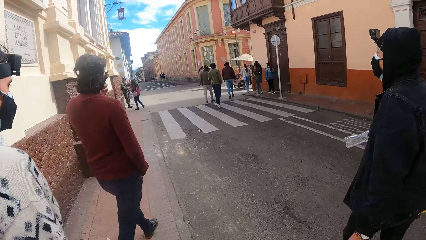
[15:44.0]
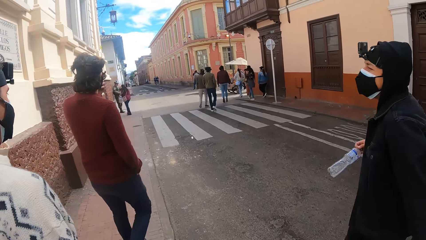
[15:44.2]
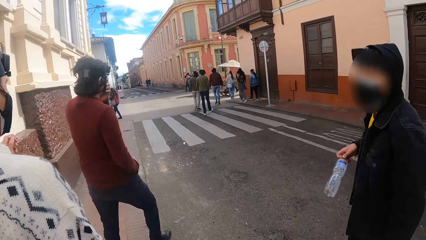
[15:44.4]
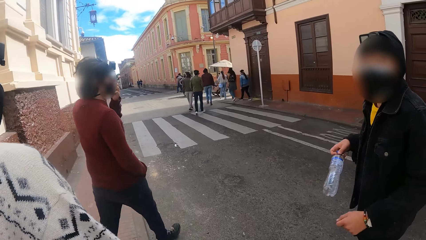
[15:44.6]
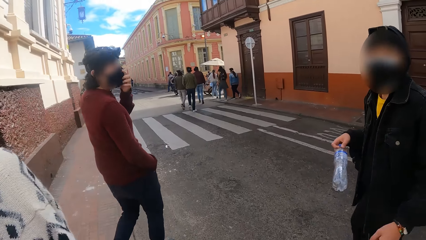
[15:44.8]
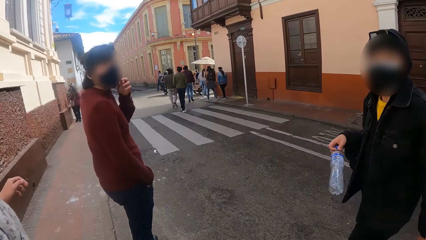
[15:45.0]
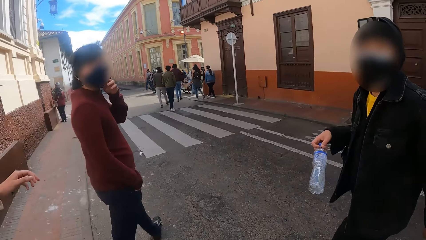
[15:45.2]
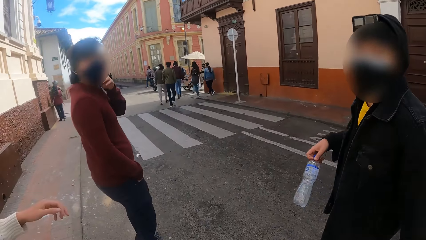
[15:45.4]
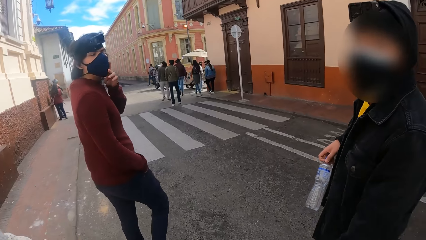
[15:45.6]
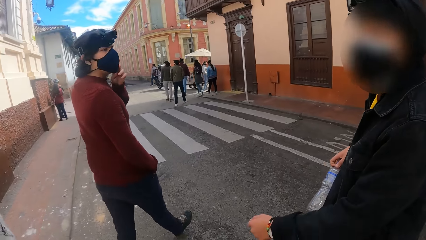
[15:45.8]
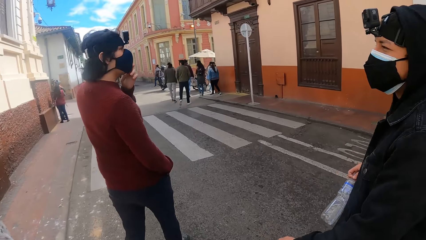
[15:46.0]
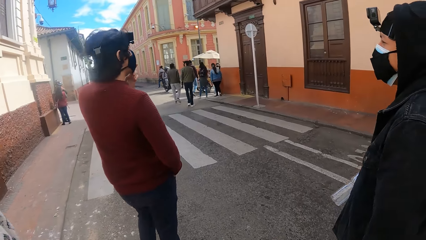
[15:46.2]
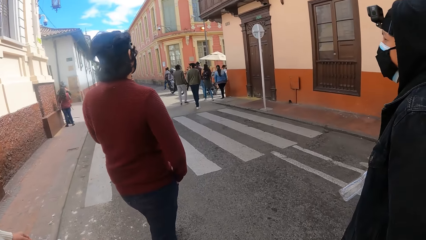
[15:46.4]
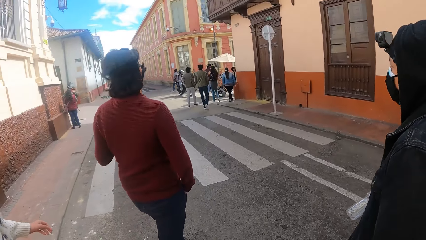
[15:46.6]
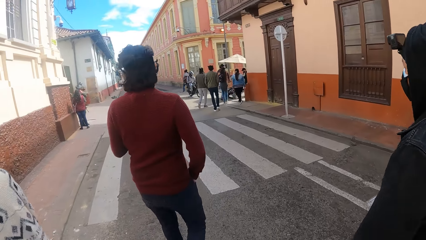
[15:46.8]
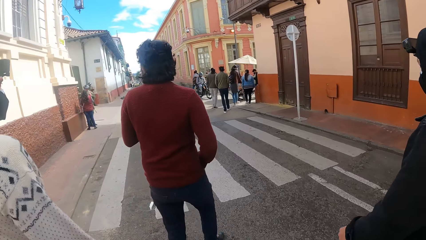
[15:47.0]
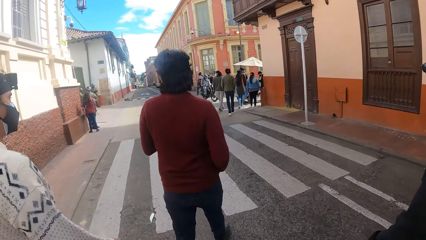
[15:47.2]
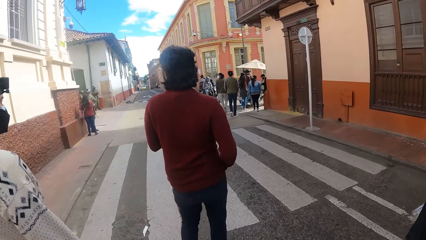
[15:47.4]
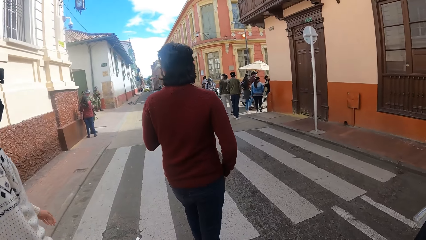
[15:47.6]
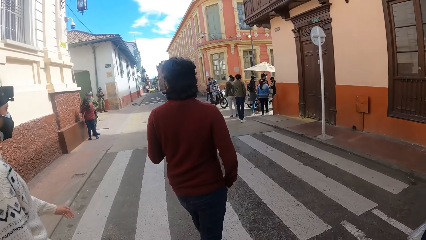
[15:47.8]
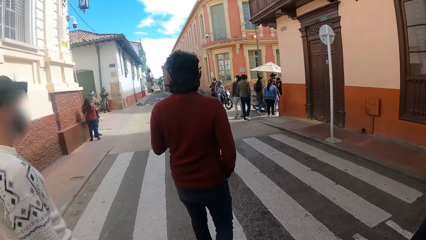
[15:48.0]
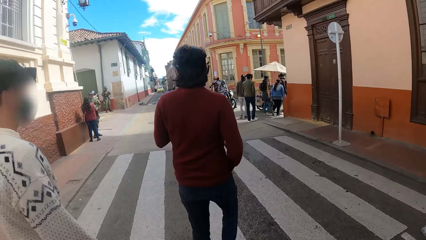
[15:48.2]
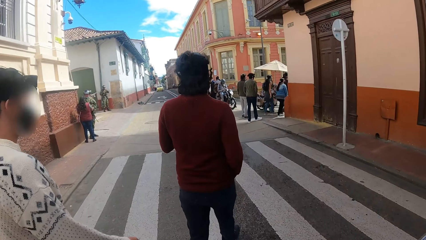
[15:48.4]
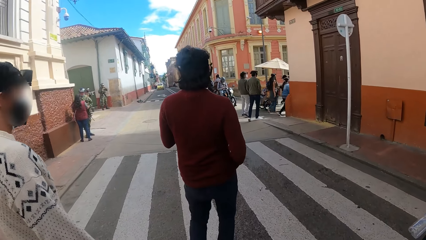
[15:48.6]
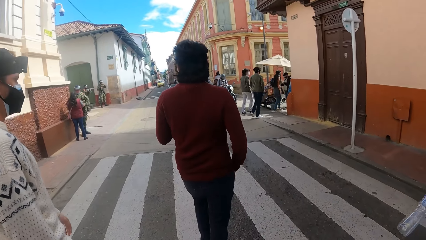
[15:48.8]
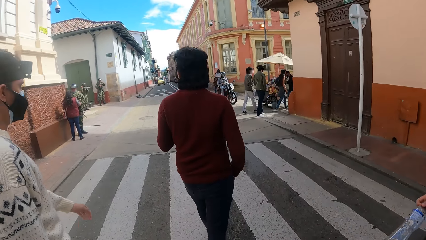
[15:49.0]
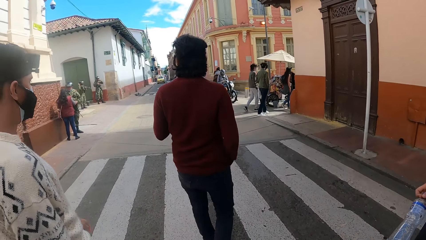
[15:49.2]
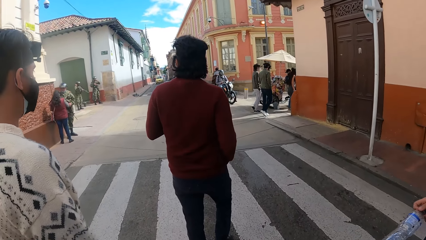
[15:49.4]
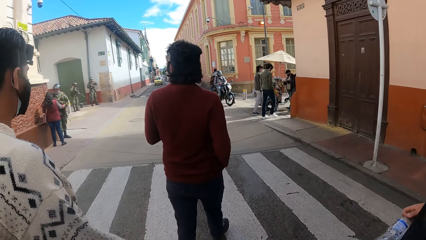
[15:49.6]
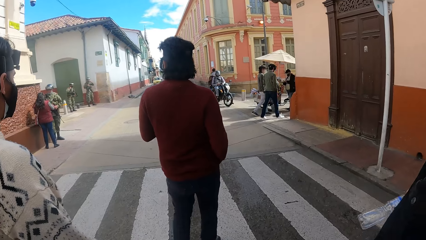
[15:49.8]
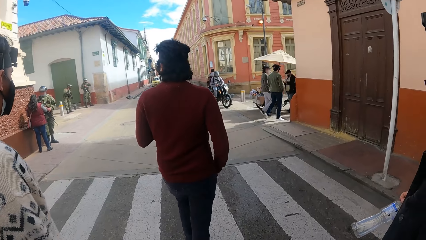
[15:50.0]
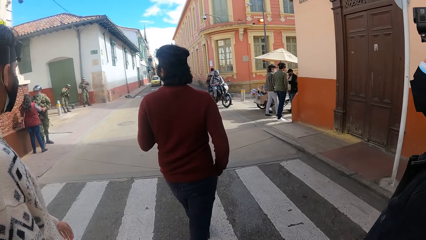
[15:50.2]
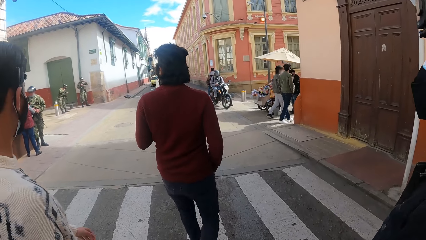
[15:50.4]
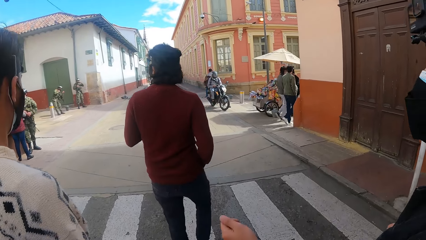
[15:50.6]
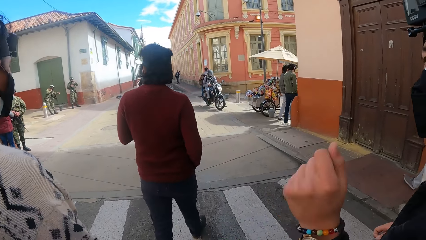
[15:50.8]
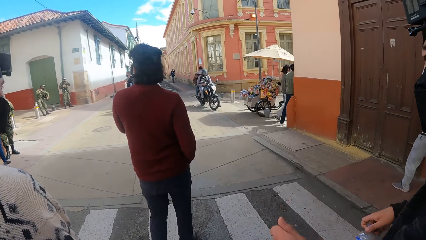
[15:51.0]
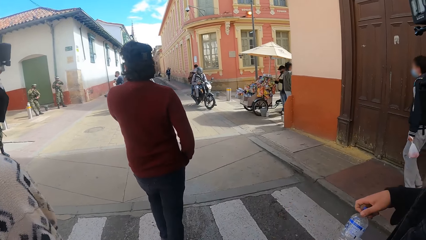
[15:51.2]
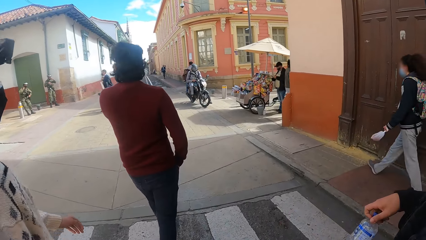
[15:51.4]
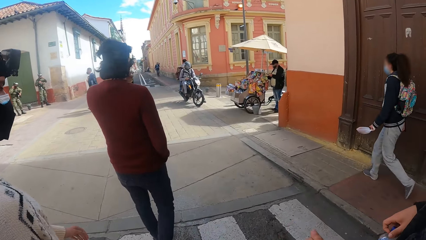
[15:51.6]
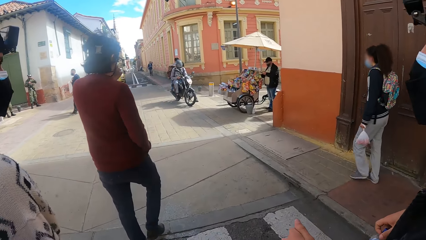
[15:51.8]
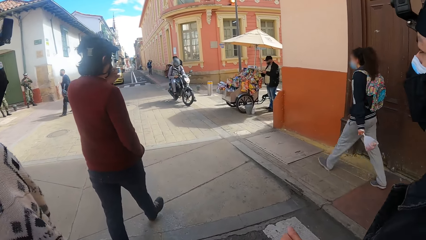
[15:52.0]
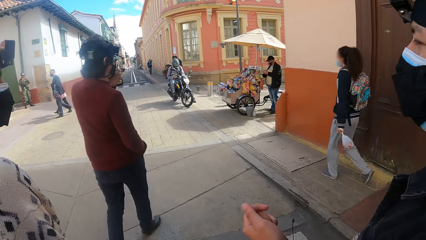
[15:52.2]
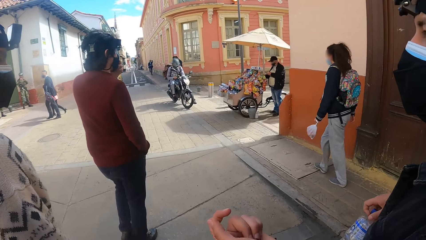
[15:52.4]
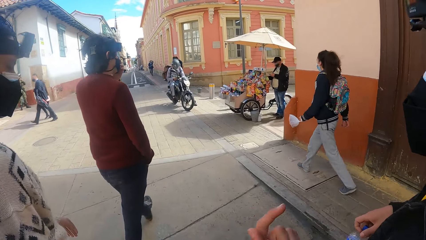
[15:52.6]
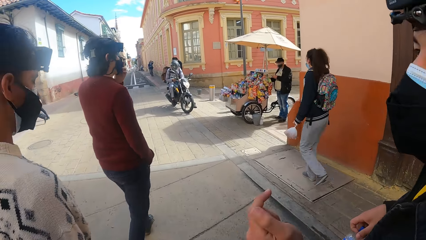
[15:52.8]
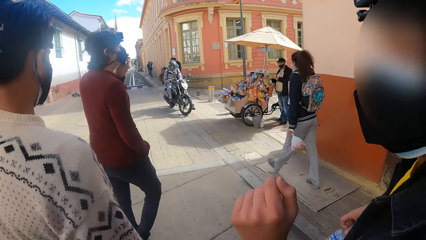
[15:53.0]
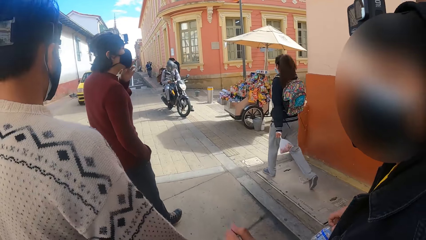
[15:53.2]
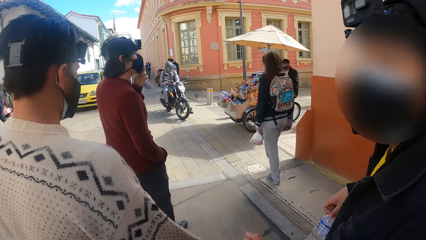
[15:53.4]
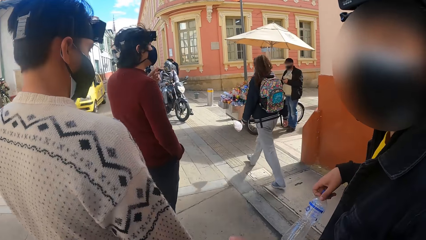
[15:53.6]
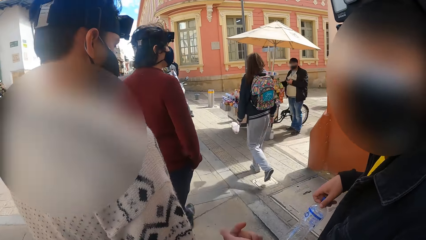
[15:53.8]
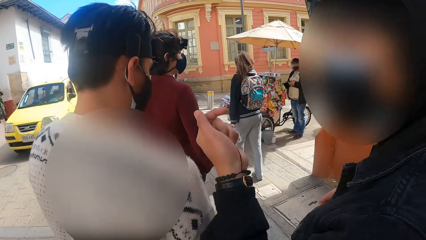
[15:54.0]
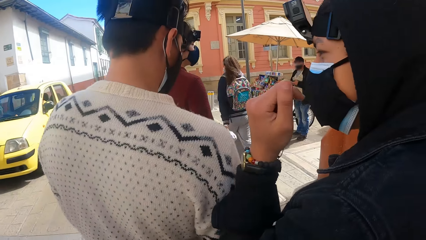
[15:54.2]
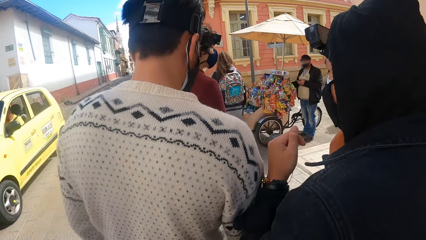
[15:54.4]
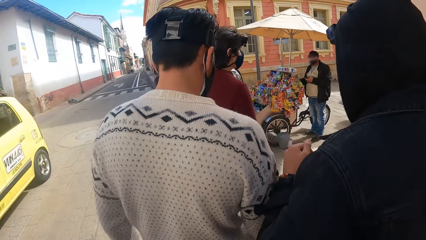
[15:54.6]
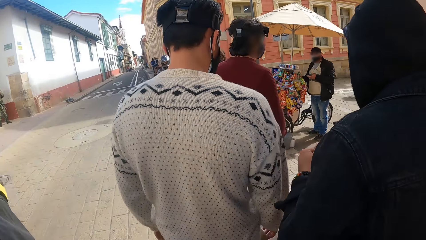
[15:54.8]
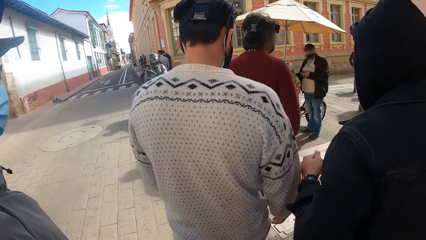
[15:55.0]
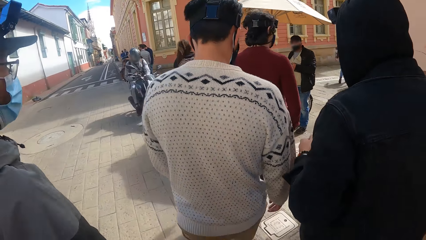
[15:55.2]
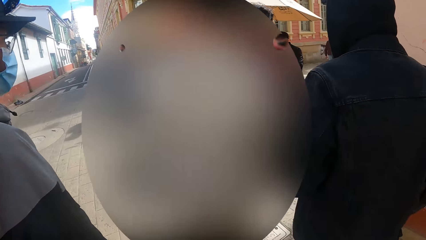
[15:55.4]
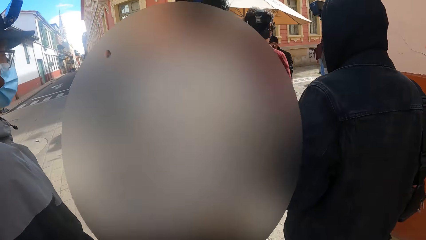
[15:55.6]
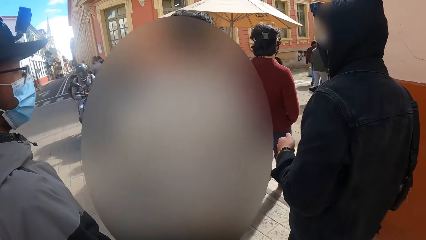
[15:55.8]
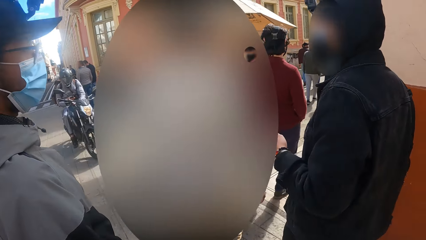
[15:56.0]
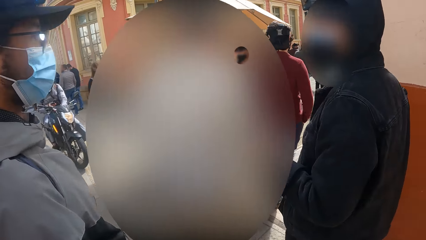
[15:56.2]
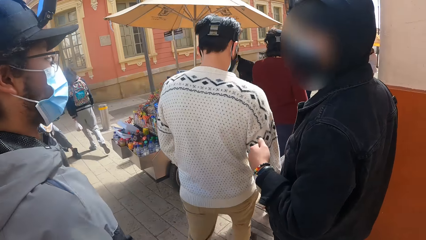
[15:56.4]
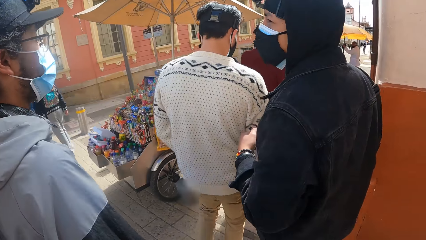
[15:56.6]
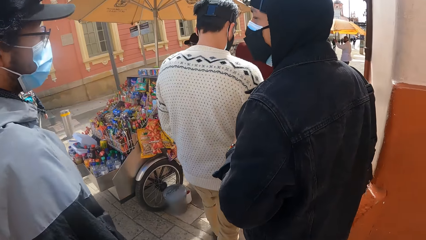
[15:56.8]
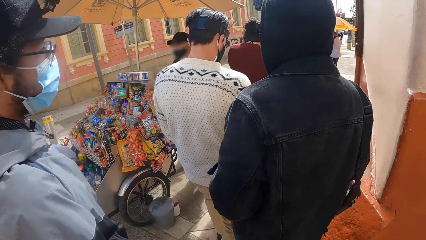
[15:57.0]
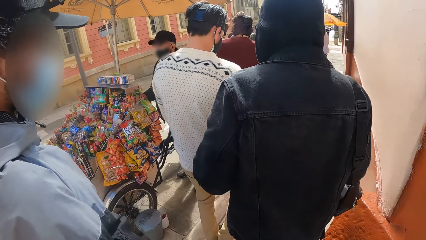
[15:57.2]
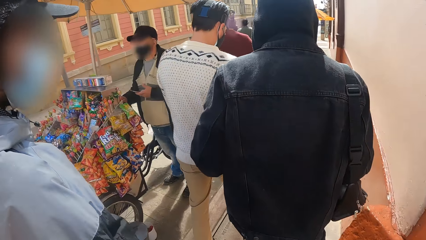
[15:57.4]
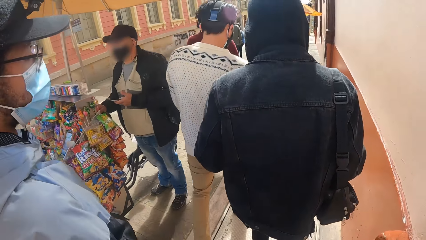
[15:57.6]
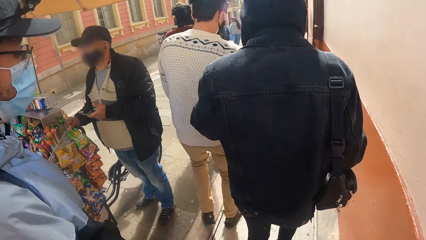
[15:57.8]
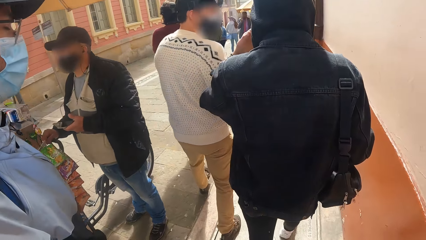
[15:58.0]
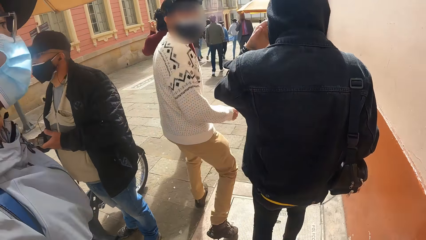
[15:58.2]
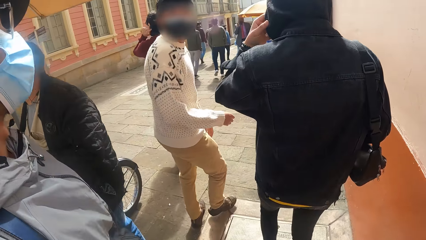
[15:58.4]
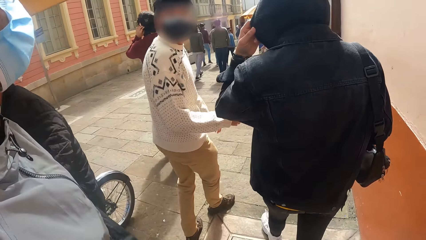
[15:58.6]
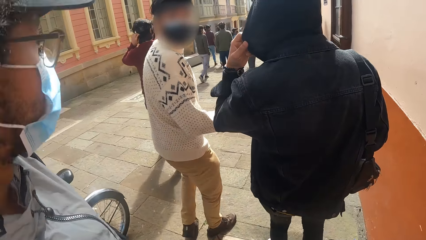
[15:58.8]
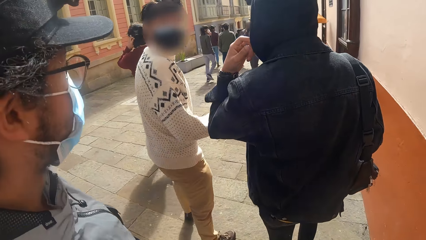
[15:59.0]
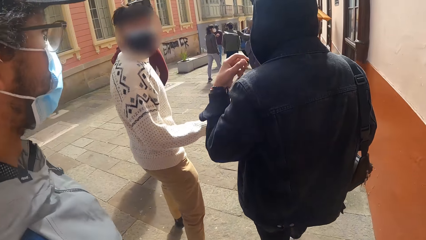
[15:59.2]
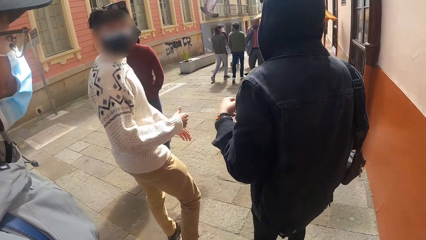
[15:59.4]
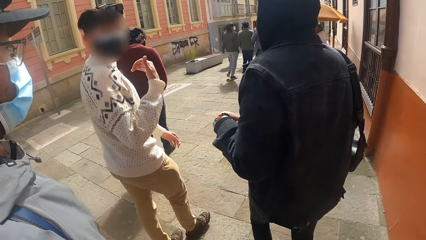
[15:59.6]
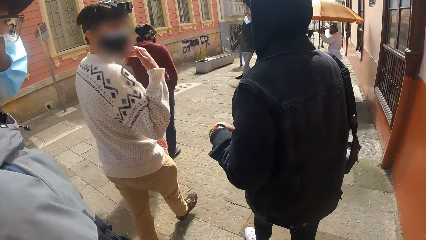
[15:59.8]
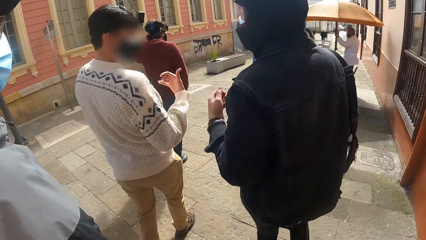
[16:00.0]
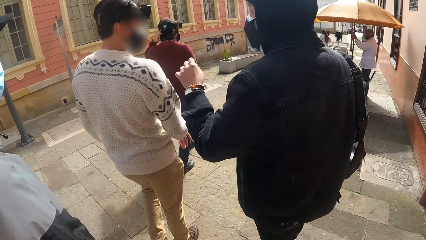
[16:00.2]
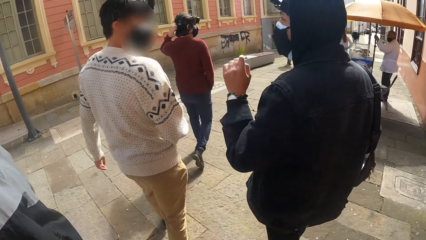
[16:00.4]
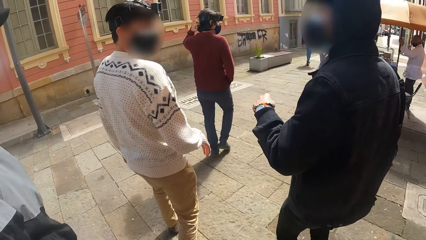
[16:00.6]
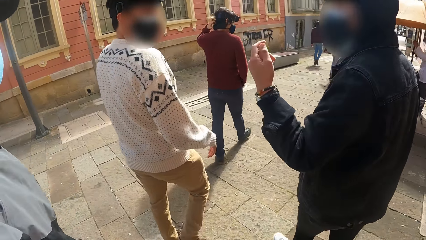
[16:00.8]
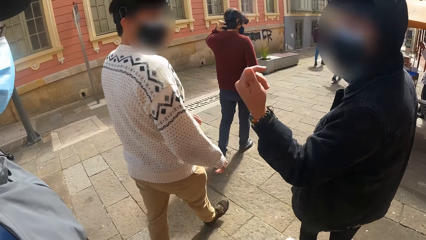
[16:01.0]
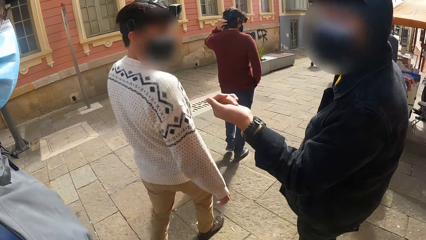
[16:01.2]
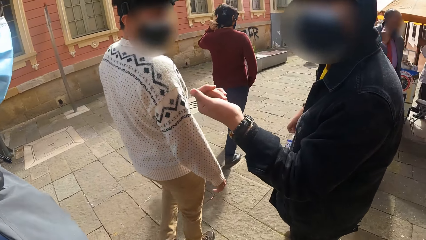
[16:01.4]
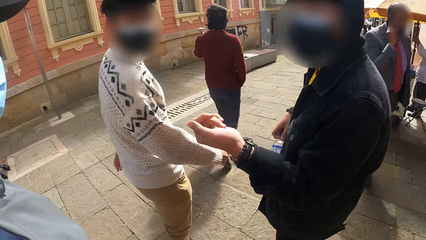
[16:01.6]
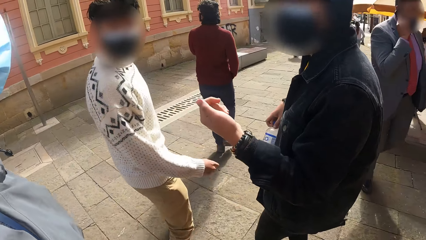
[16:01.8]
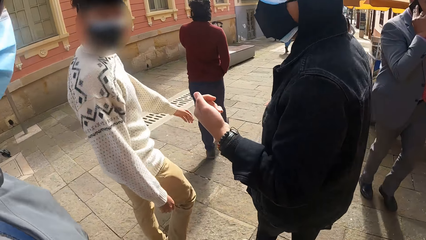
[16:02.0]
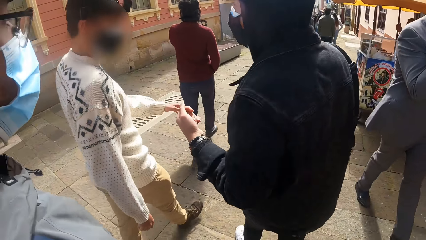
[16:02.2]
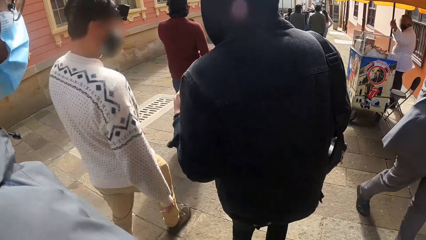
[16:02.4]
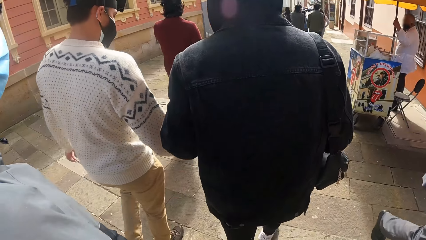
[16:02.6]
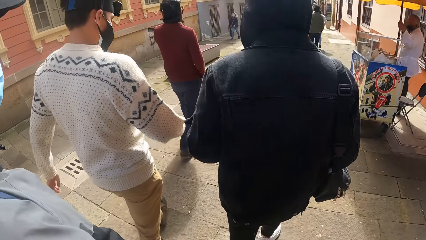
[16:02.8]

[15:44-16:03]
The camera wearer crosses the road. The man adjusts his nose mask with his left hand. The camera wearer walks on the pathway.
